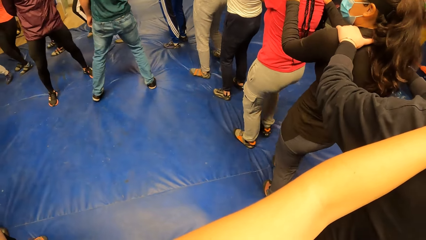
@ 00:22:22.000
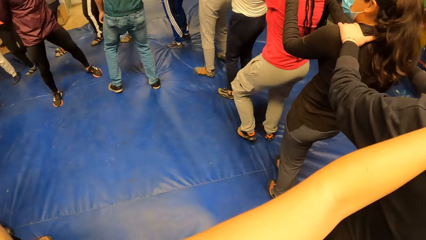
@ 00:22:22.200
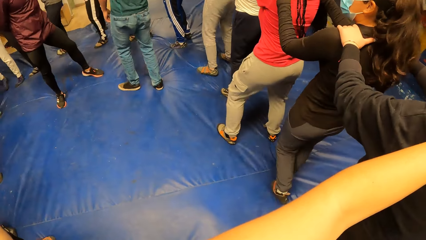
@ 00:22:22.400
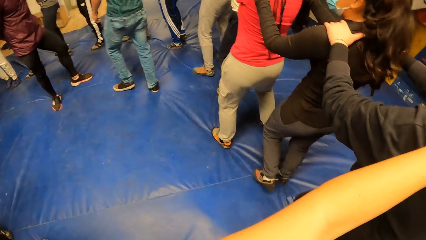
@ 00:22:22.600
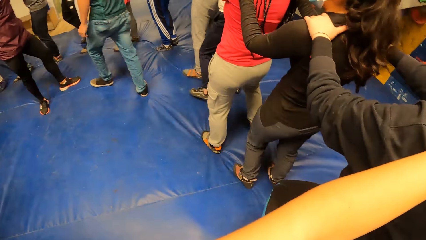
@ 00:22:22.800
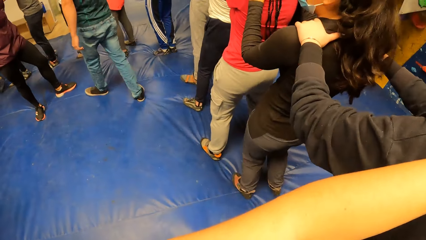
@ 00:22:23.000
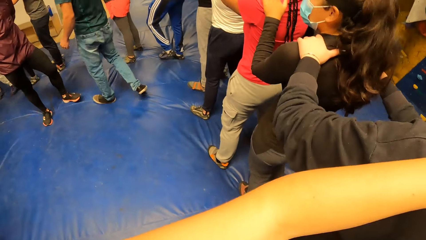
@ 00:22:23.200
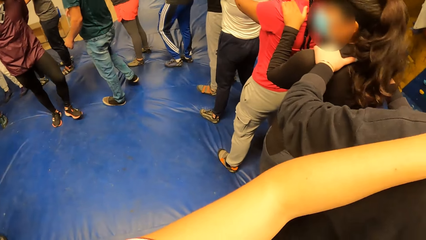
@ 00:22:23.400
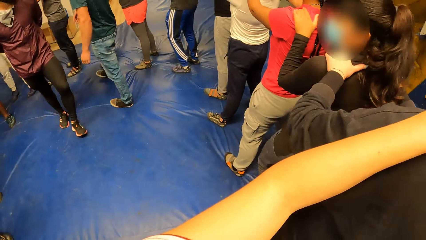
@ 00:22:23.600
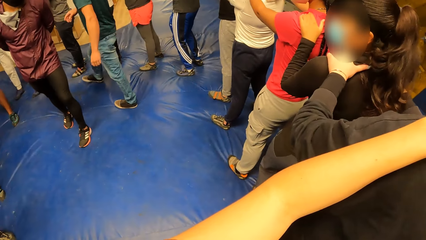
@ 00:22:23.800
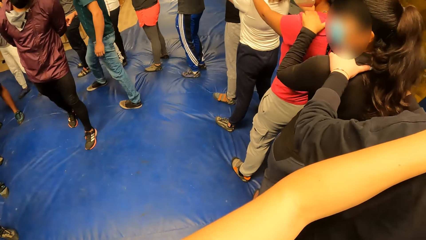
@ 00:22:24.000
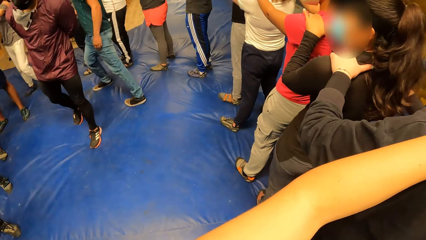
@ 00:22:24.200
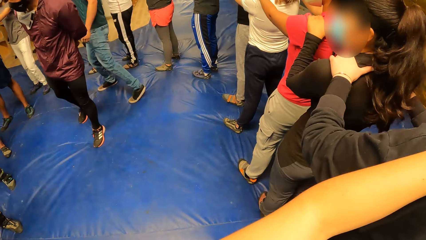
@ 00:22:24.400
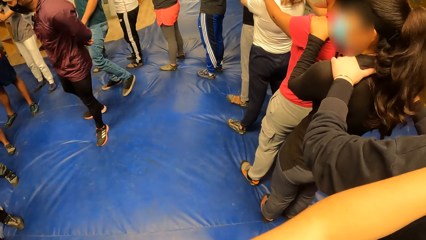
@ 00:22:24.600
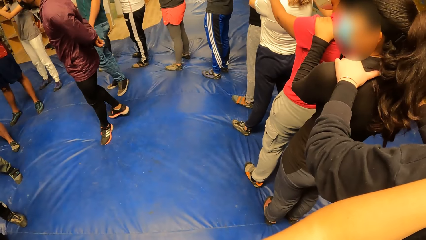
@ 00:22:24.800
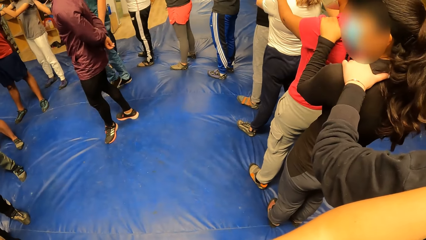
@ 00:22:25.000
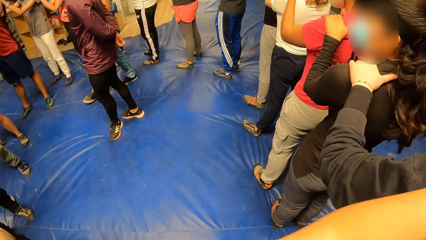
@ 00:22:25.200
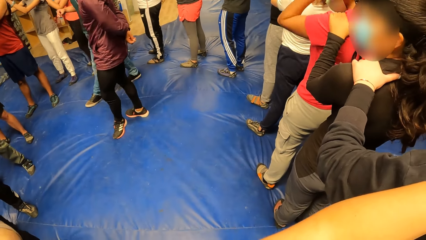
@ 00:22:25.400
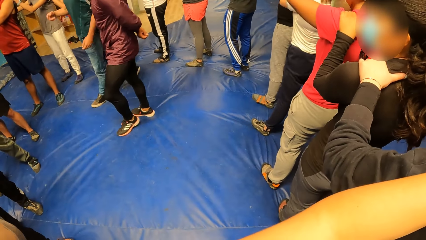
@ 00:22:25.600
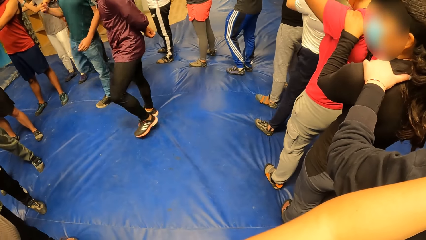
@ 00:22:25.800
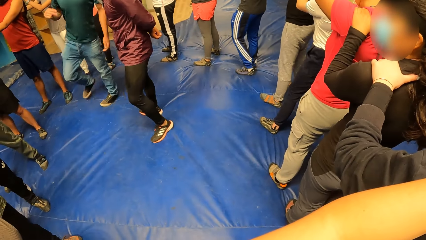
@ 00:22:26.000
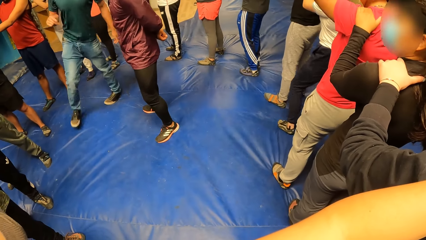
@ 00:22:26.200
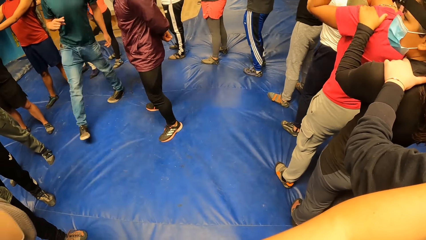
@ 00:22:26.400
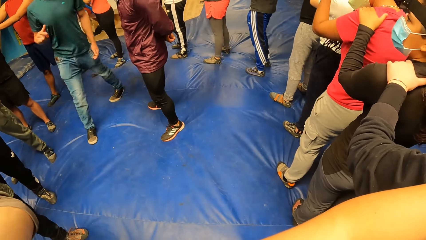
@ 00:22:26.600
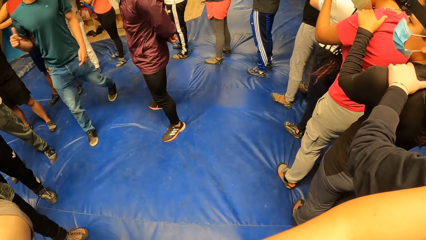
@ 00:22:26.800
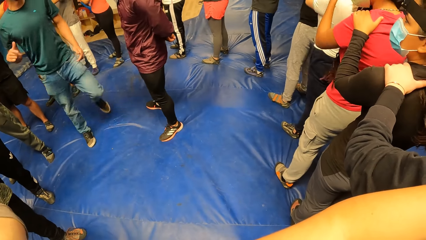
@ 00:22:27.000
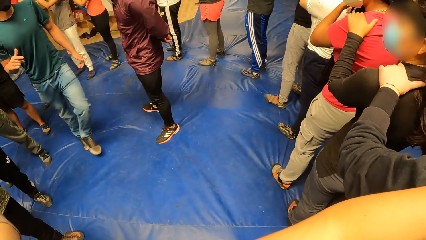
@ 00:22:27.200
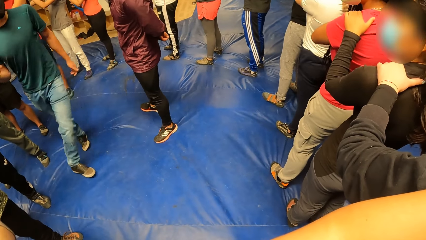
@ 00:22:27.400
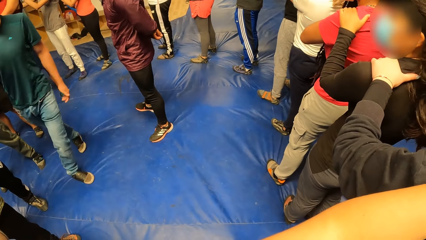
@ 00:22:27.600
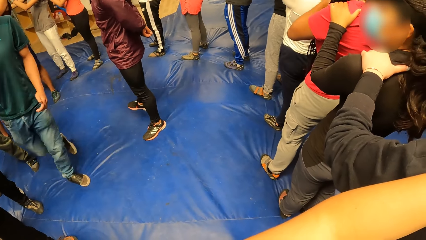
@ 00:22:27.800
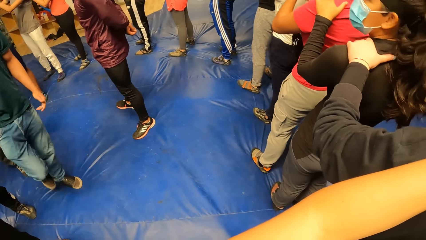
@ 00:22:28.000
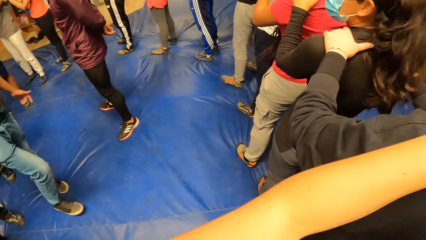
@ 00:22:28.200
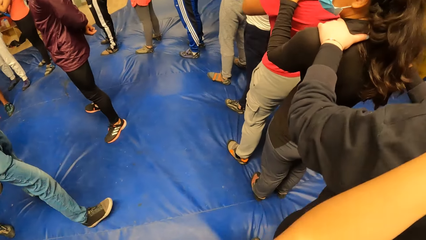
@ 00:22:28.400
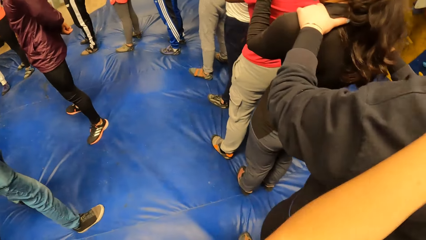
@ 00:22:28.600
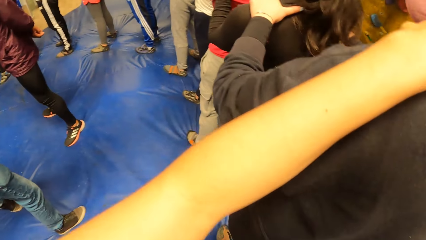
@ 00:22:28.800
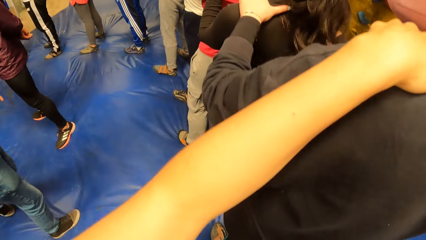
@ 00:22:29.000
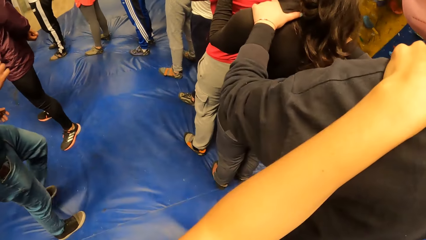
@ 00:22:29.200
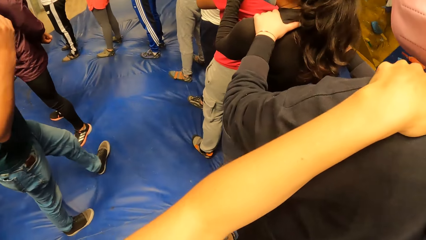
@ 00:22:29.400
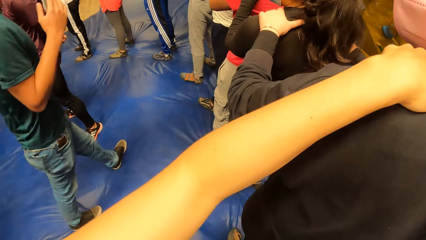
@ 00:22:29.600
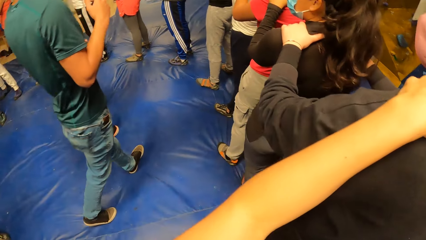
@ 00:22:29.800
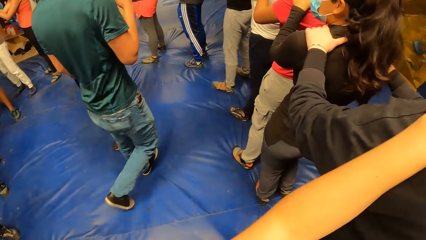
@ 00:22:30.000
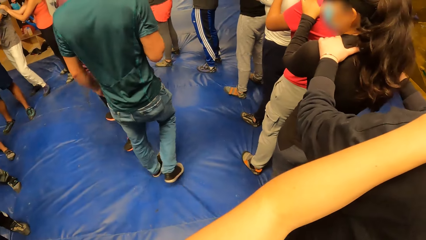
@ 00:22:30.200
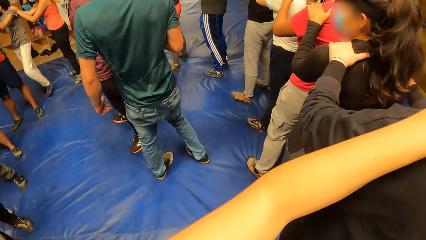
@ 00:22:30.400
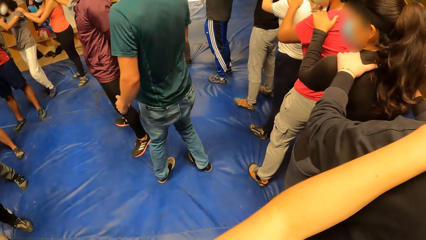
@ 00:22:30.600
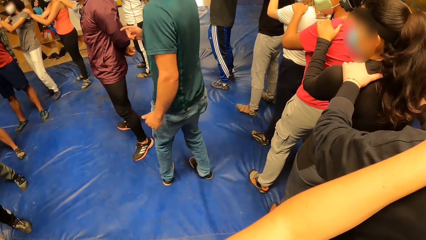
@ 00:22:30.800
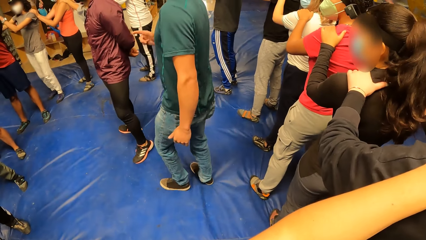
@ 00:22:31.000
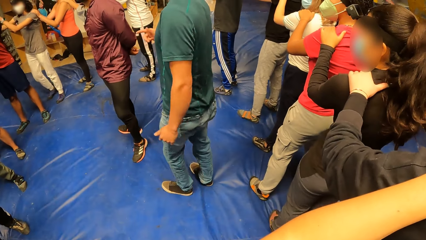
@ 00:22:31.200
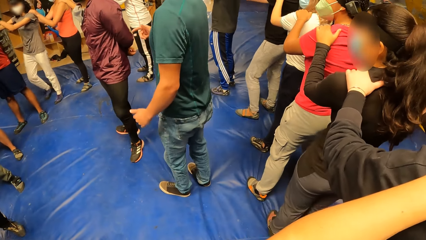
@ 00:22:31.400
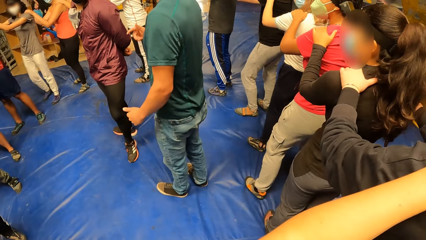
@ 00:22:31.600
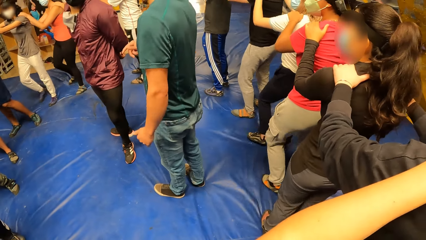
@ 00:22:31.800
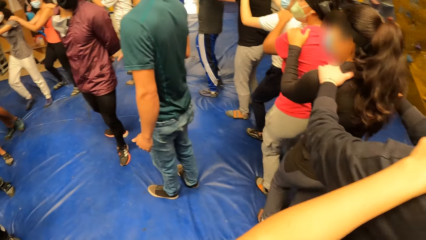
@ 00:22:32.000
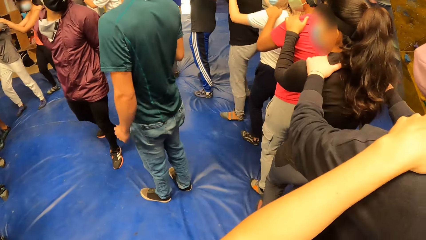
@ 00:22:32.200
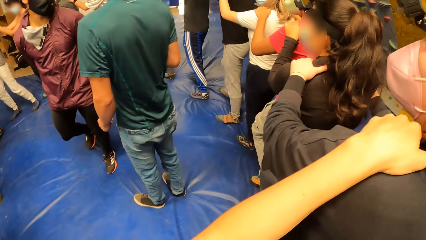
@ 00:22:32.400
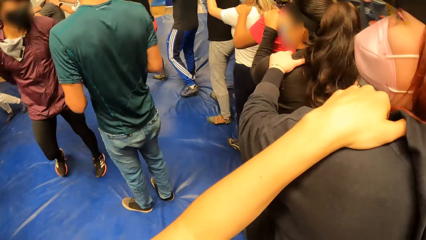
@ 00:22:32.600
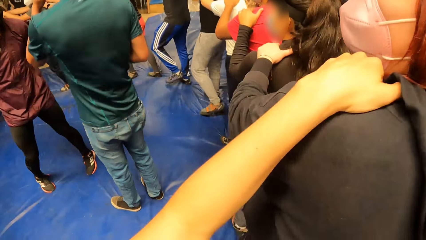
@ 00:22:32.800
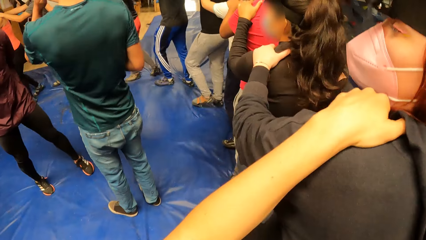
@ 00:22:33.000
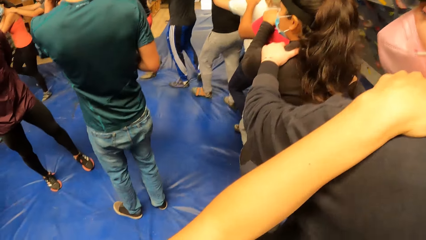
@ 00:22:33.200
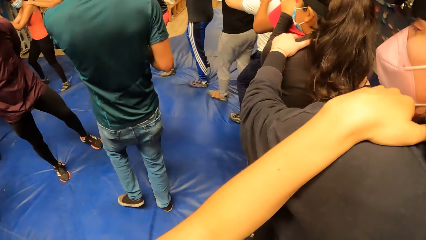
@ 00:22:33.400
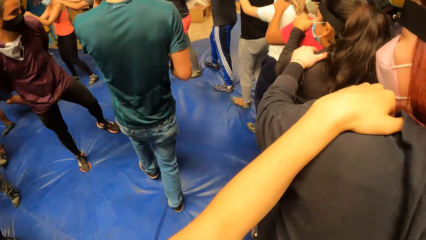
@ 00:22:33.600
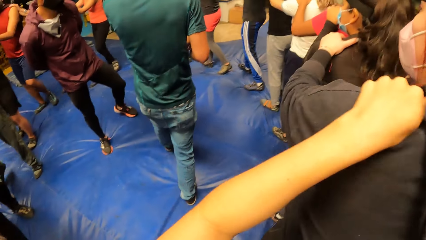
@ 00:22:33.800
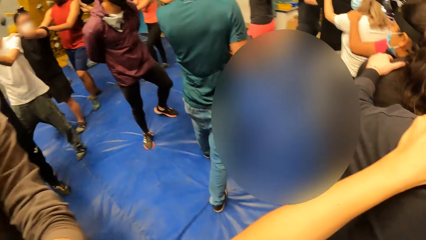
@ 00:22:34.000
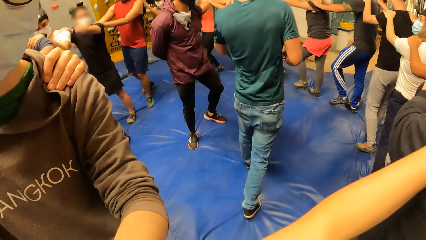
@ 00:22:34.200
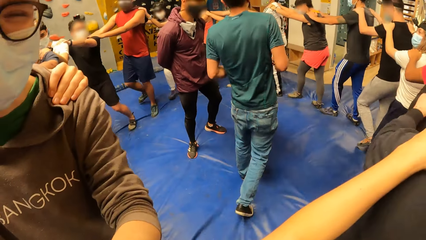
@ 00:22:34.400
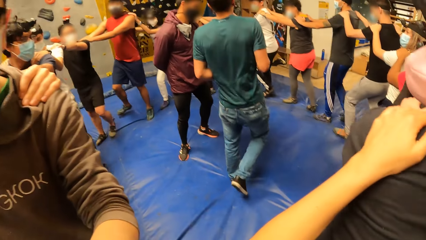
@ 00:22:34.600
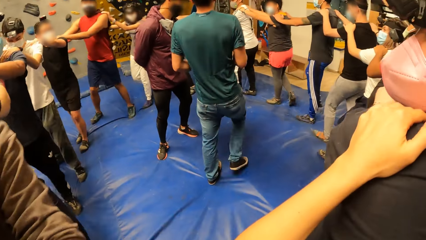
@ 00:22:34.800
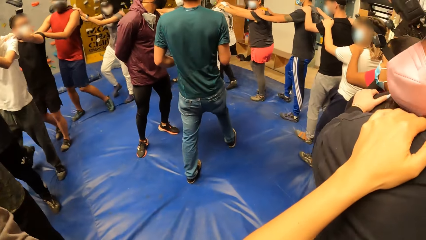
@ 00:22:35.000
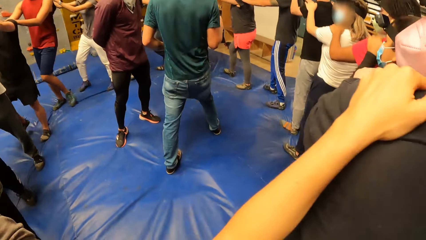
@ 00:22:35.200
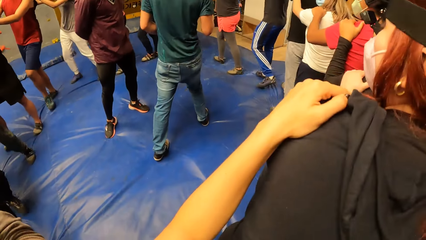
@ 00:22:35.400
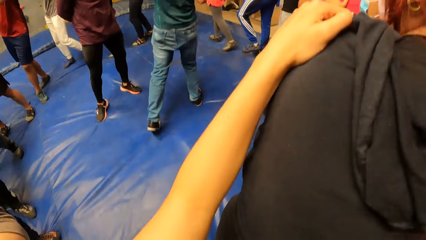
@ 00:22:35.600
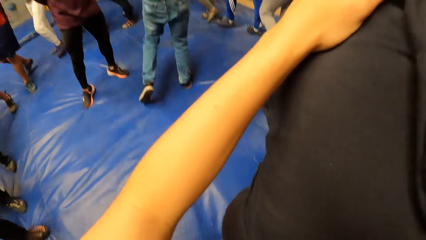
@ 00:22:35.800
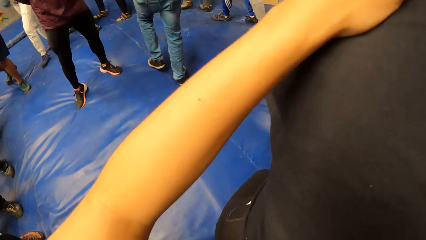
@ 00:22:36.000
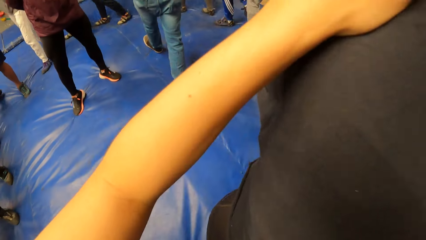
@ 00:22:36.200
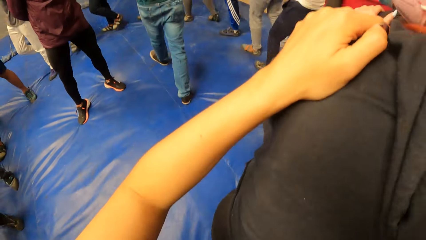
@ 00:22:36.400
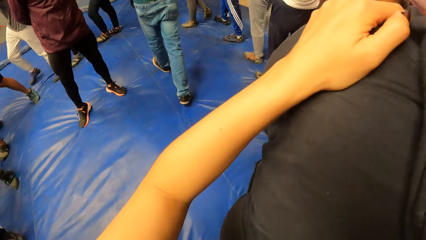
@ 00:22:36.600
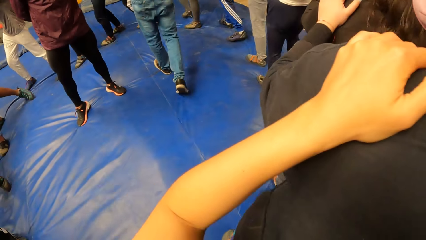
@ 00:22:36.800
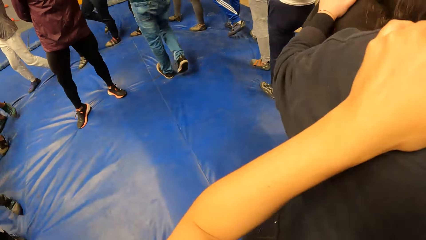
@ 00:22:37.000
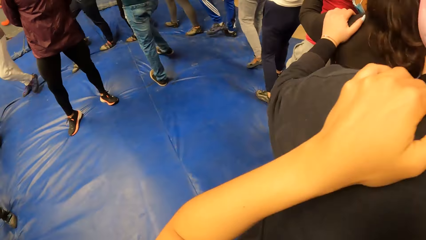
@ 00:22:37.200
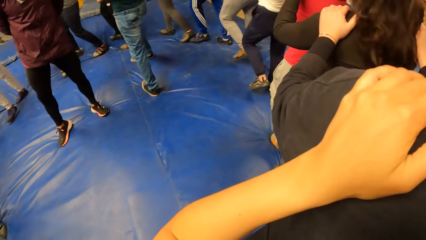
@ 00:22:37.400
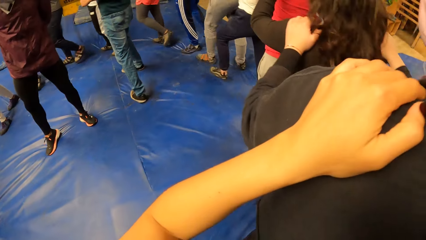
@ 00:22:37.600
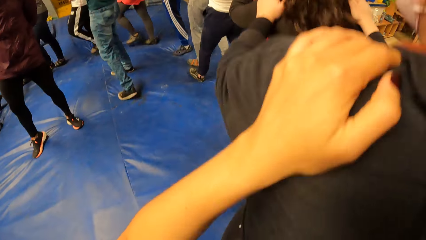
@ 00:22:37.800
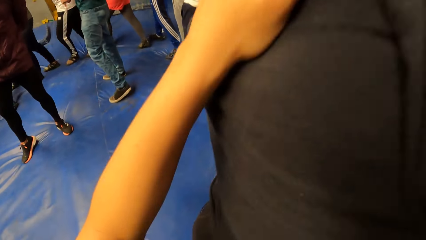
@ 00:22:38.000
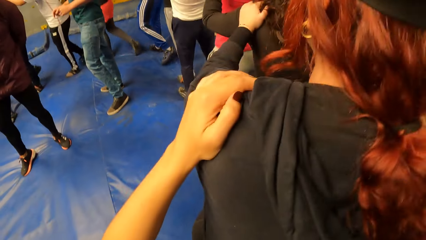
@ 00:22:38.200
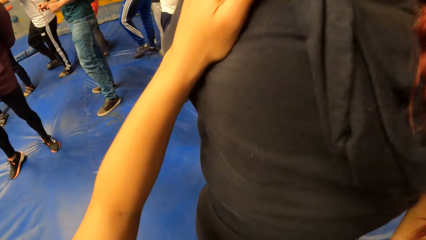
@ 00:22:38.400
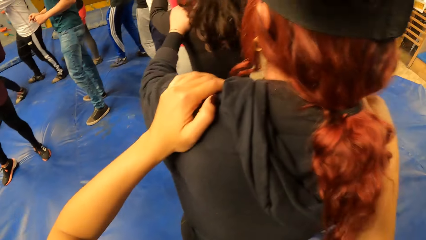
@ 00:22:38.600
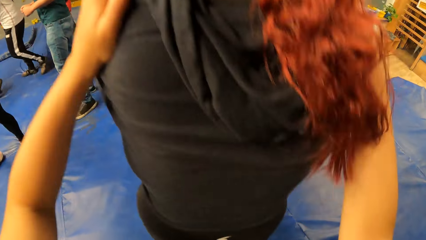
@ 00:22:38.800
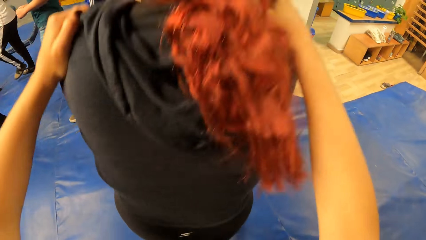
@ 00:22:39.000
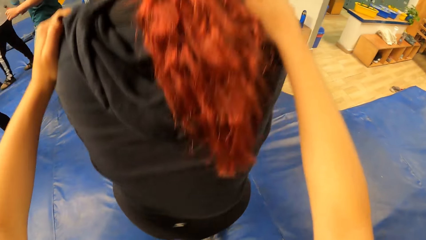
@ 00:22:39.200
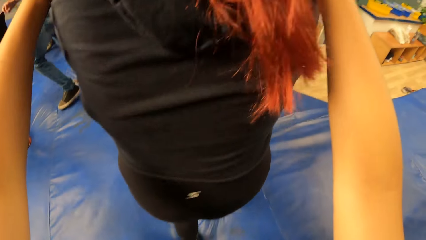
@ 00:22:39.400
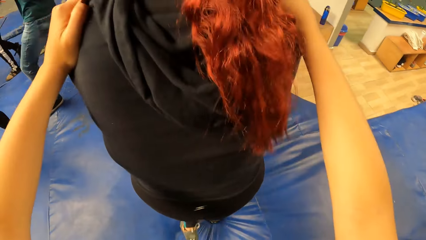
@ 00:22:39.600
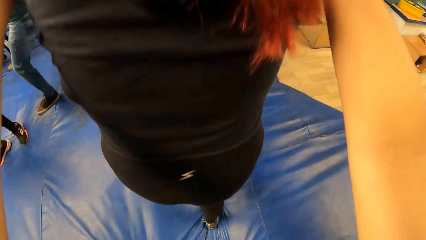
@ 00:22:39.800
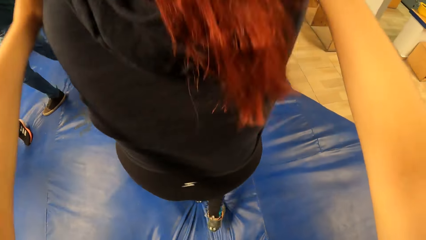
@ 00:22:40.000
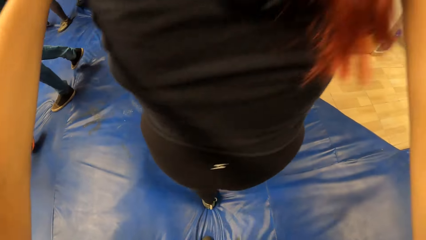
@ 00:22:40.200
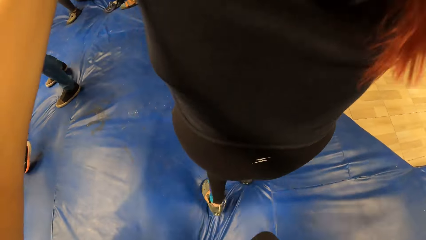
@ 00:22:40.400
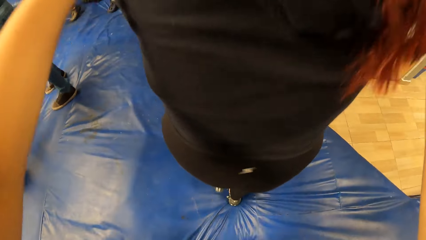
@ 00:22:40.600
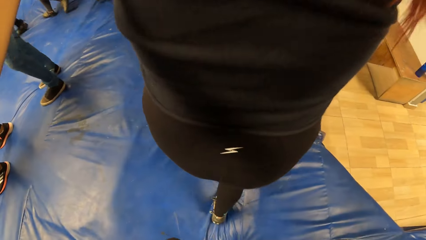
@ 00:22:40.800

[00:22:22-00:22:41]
A man instructs a group of people. The camera wearer jumps along the line. They move in a circle with the group of people. They jump in a circle with the group of people.
